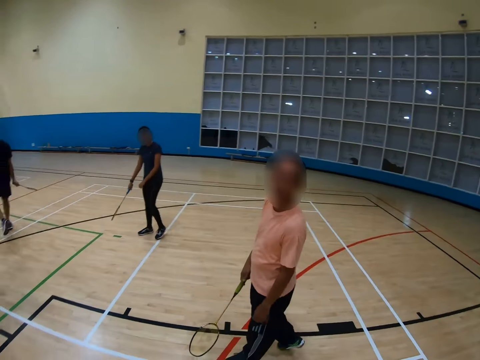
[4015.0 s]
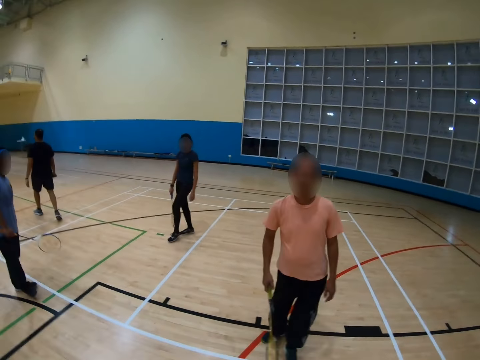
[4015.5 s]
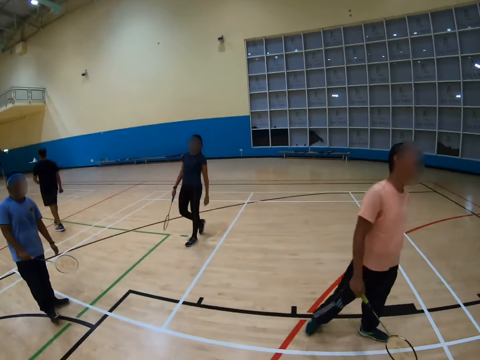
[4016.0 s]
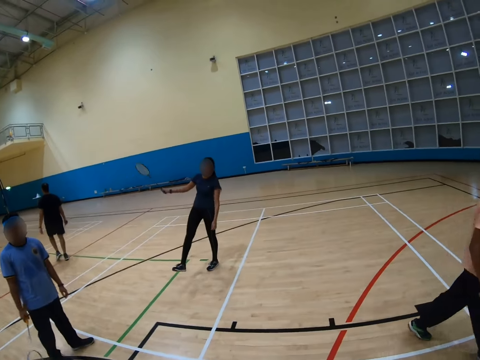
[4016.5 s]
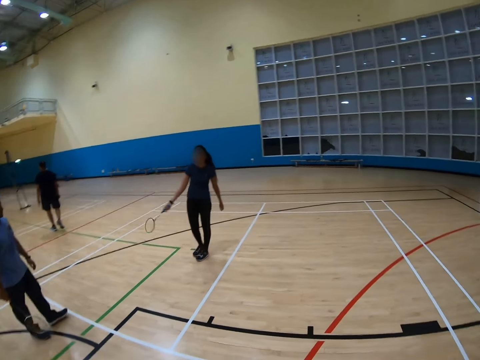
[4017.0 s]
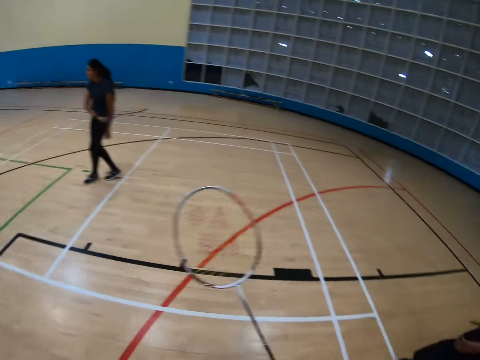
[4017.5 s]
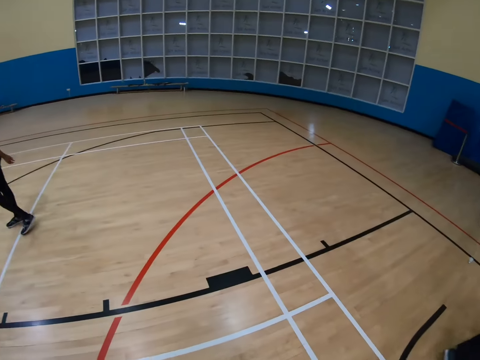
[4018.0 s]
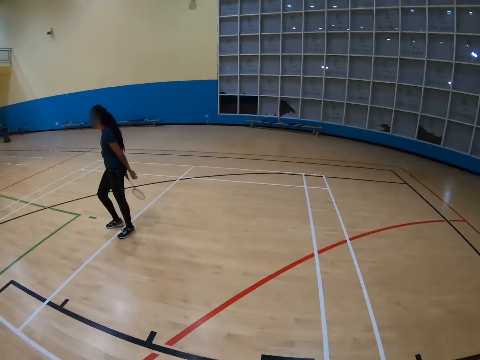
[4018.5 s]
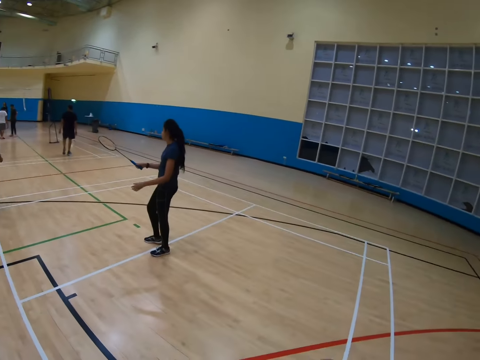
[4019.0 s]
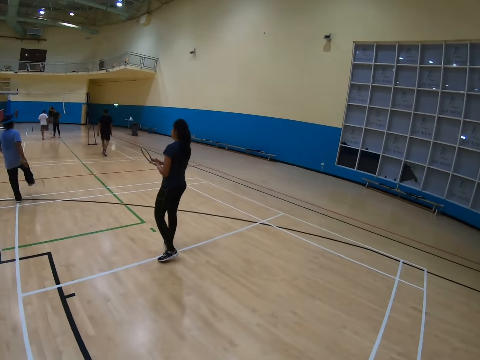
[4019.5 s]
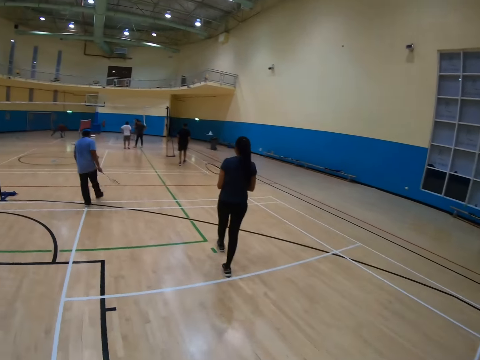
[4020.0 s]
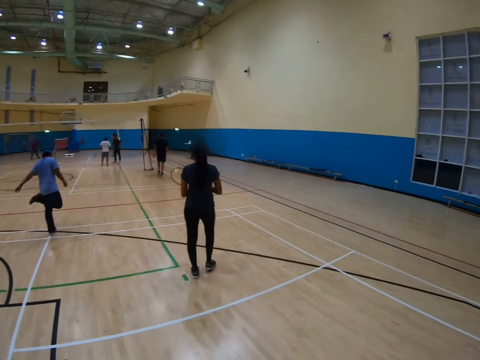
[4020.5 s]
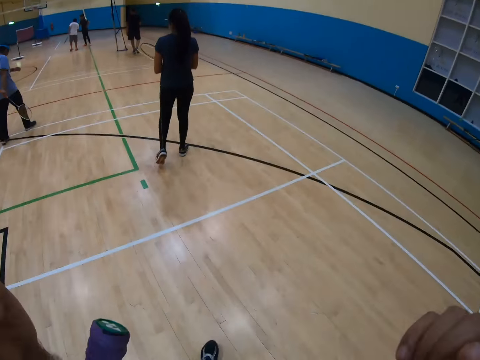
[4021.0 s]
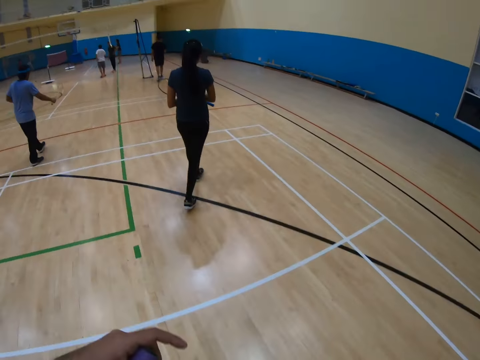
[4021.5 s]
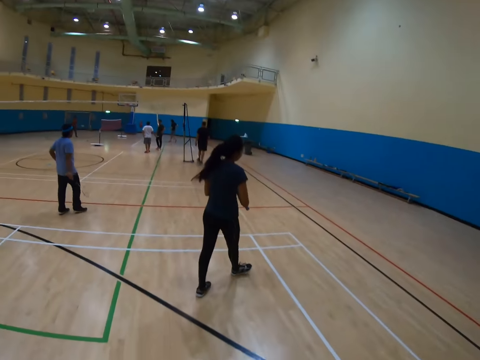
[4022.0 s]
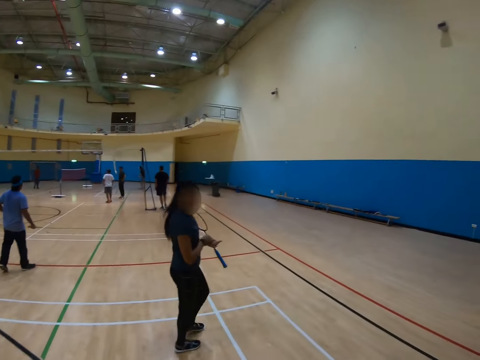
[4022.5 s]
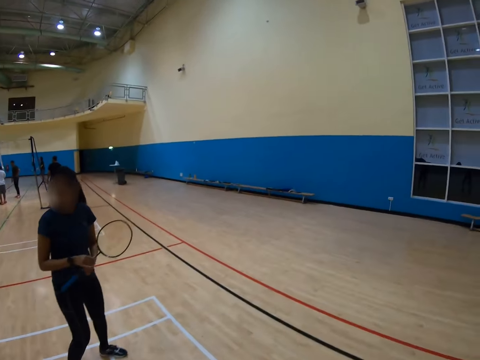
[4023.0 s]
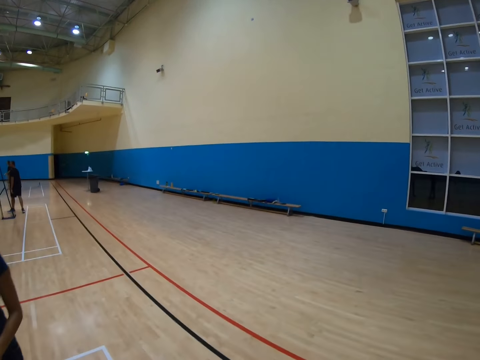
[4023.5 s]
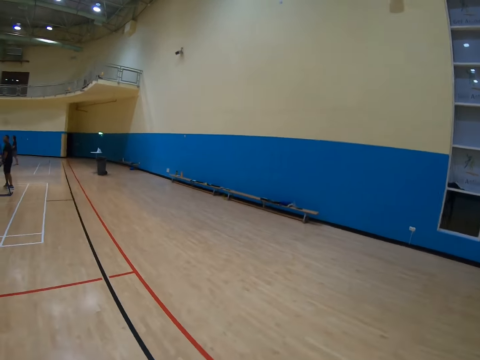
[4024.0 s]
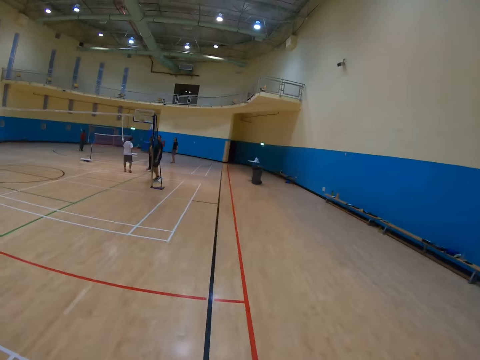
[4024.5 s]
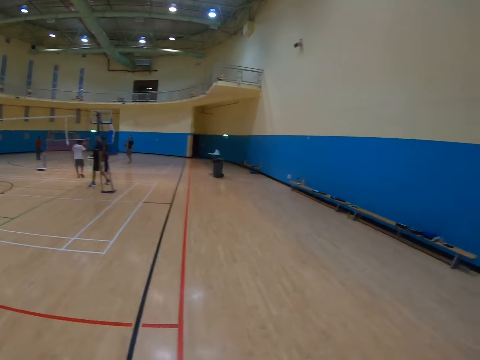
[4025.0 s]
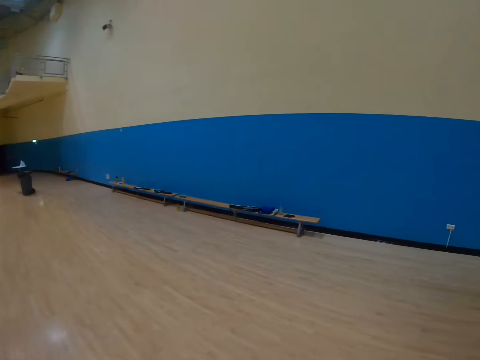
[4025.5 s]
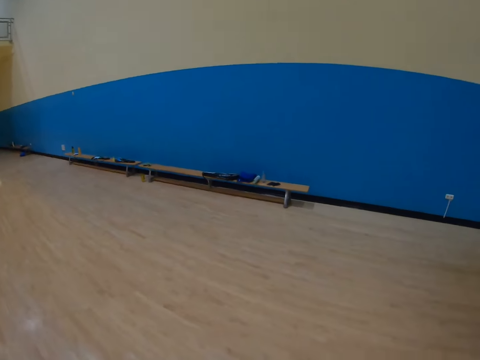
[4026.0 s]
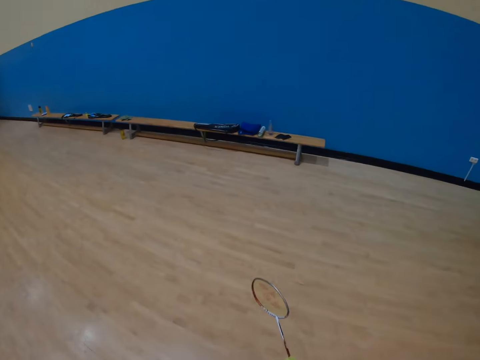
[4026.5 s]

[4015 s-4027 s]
The camera wearer turns around. A man walks around. Another man turns to the side and walks around. The camera wearer walks around. The other man turns around. The camera wearer walks around and turns to the side.

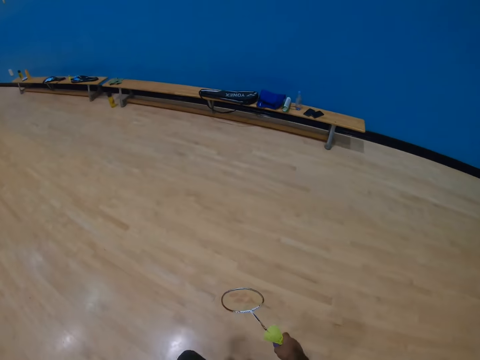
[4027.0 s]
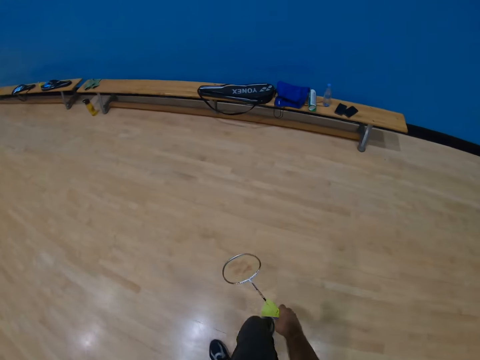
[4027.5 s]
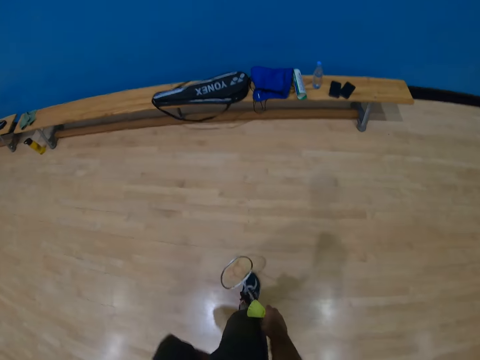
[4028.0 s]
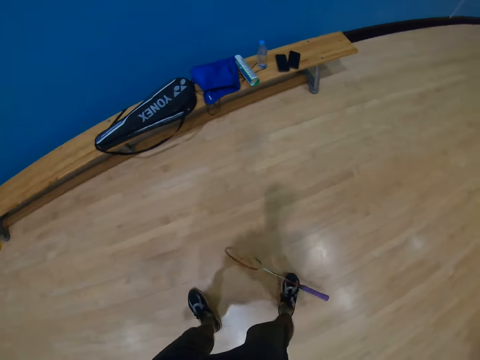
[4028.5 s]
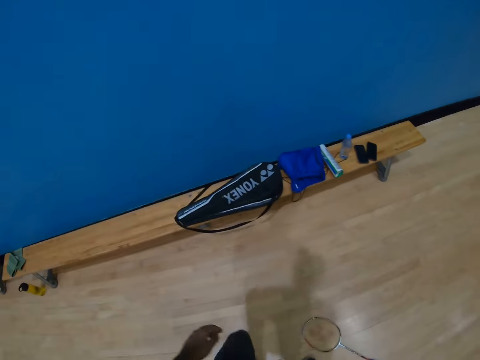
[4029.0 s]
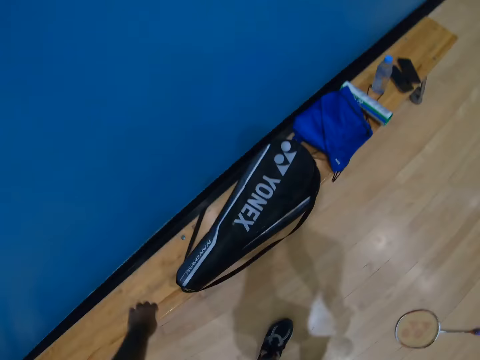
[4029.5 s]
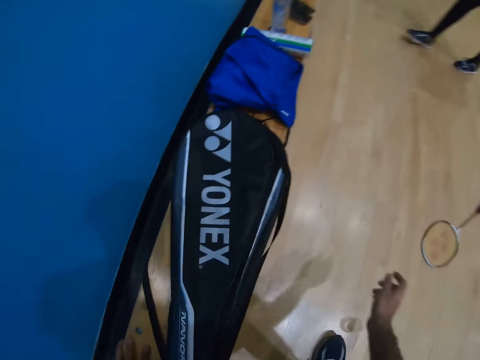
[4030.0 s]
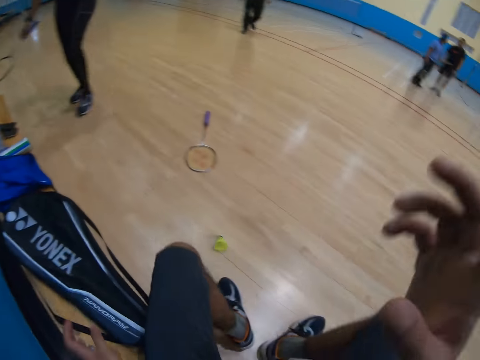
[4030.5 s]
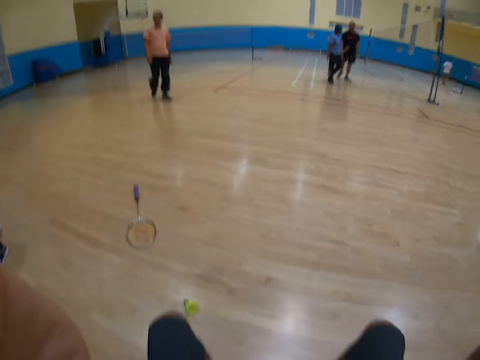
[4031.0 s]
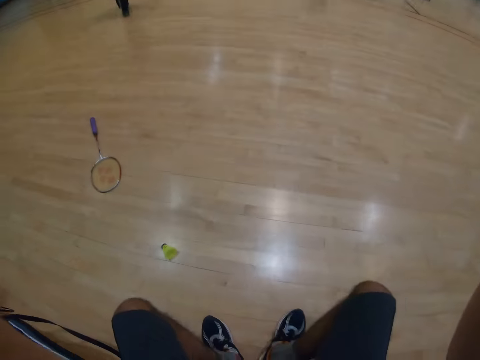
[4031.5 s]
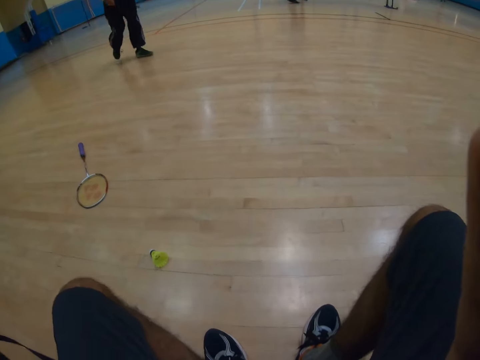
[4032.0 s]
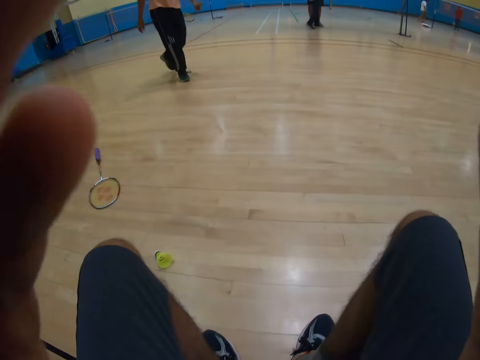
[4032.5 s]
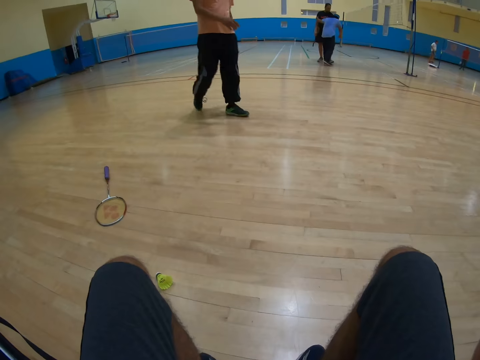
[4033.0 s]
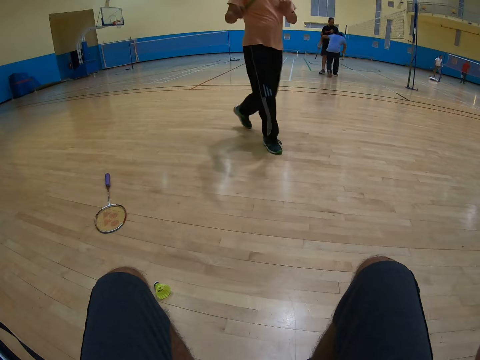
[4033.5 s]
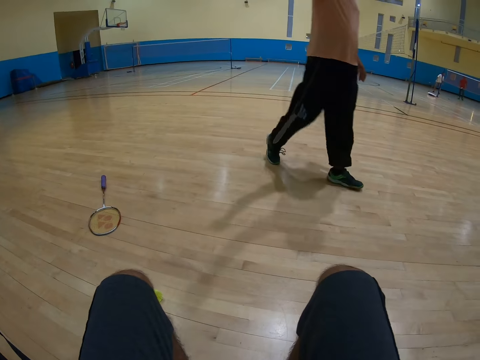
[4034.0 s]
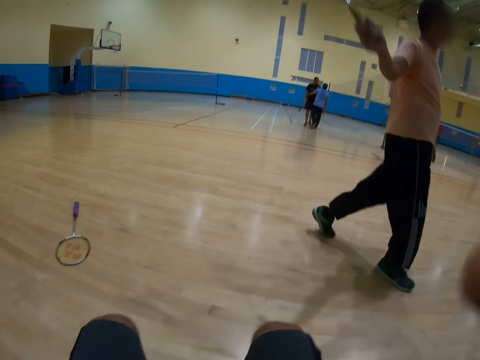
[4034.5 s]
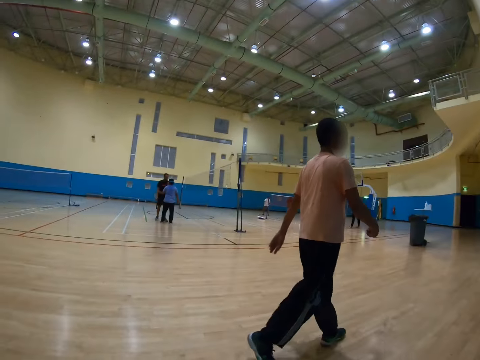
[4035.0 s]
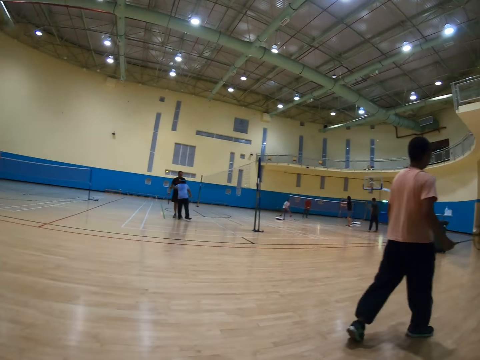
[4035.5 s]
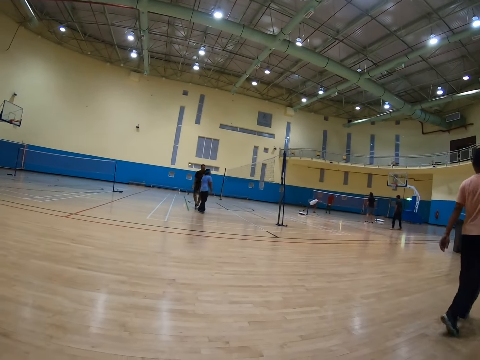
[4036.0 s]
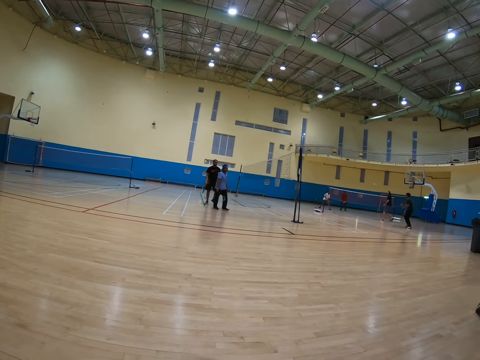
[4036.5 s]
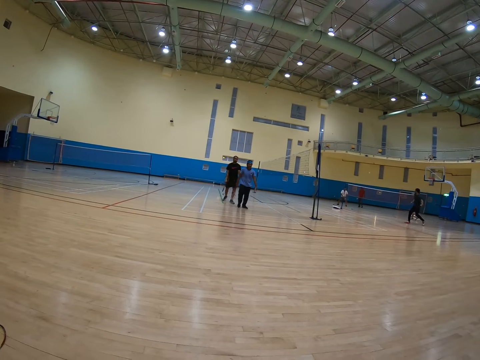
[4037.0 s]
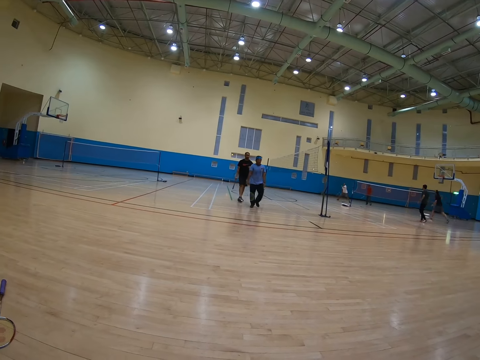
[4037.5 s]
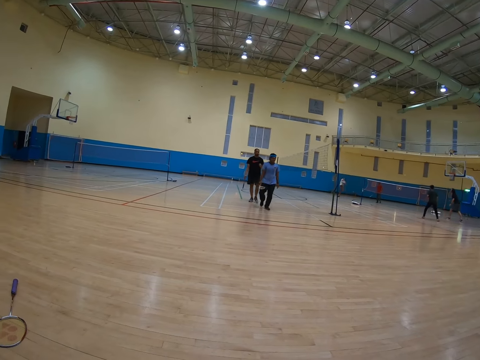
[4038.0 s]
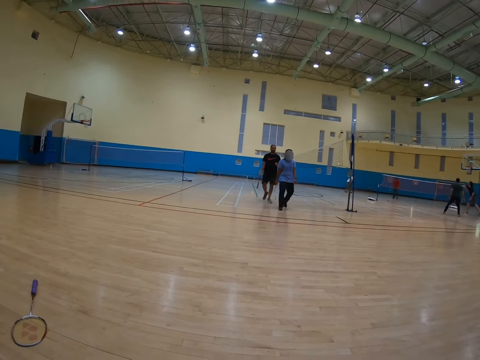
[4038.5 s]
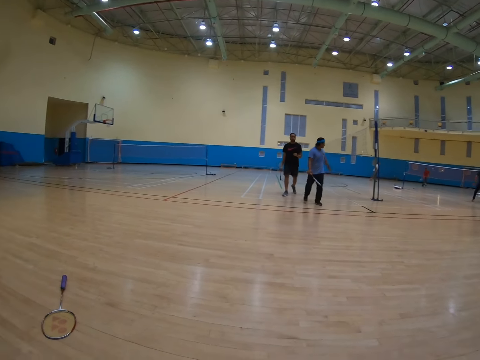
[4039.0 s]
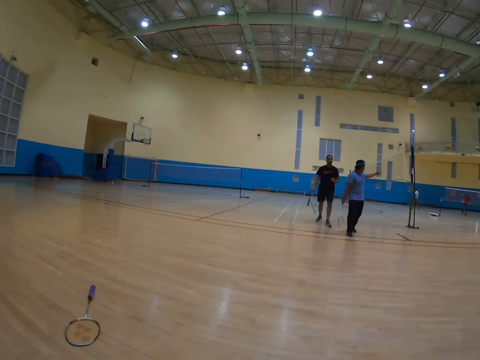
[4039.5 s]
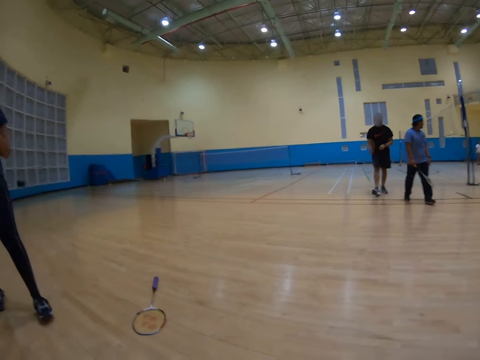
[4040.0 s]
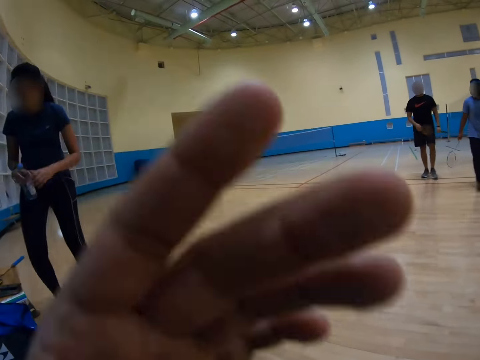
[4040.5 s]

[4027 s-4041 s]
The camera wearer holds a racket, walks around, drops the racket on the floor, bends down, and turns around. A man walks around, holds a racket, and walks around. Another man walks around. A third man walks around.
